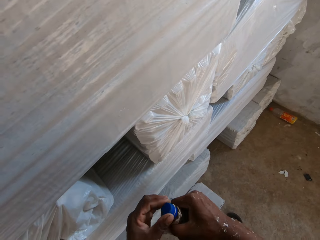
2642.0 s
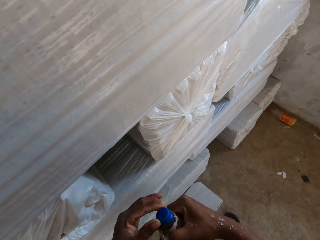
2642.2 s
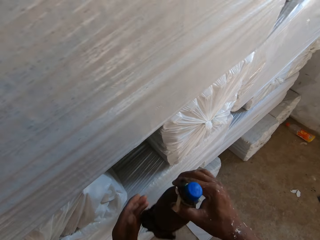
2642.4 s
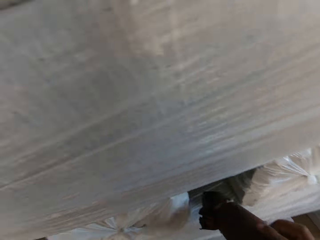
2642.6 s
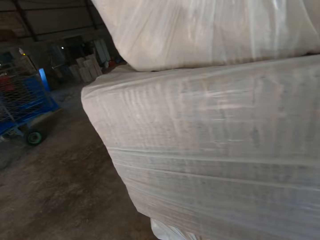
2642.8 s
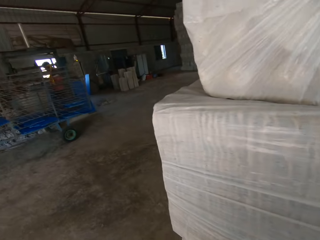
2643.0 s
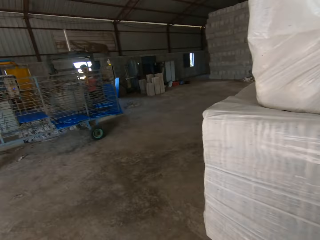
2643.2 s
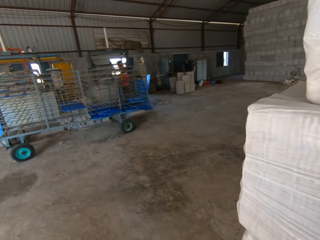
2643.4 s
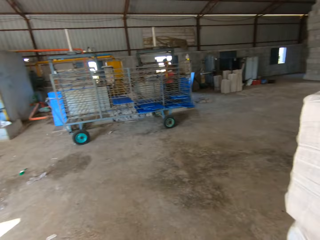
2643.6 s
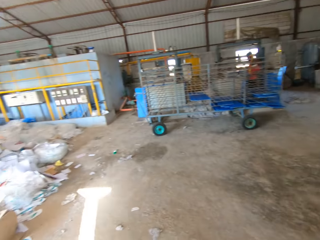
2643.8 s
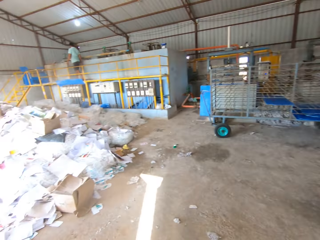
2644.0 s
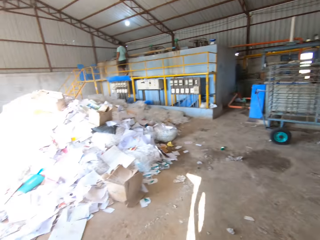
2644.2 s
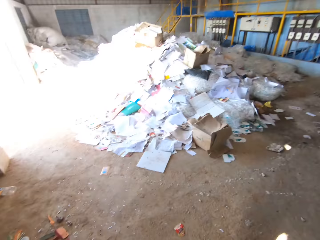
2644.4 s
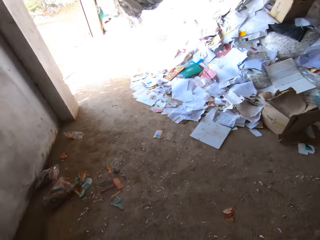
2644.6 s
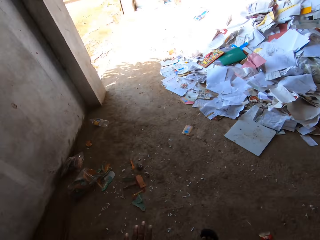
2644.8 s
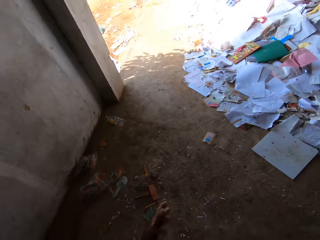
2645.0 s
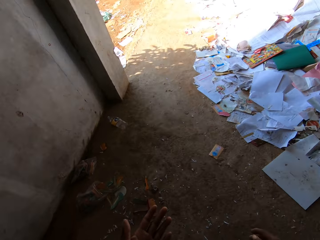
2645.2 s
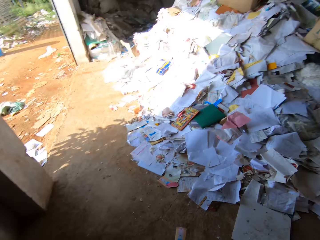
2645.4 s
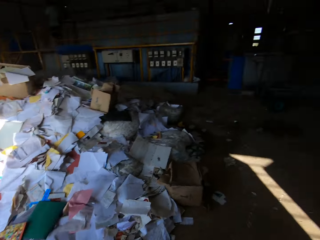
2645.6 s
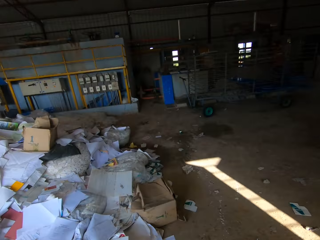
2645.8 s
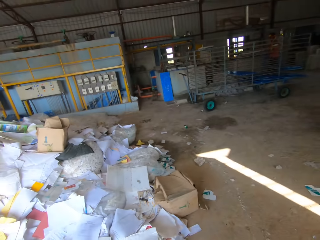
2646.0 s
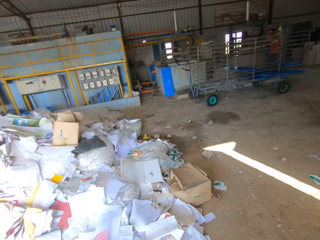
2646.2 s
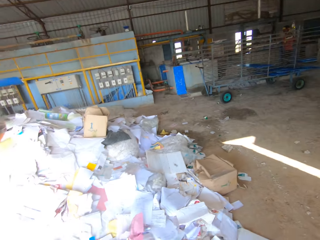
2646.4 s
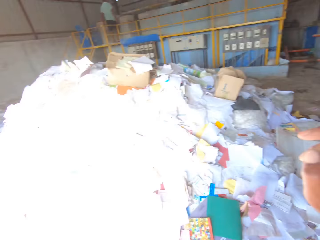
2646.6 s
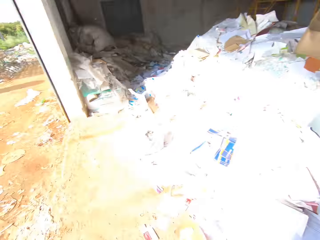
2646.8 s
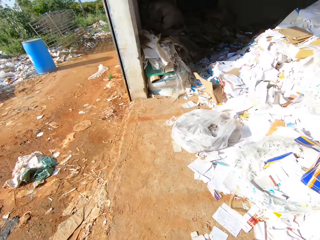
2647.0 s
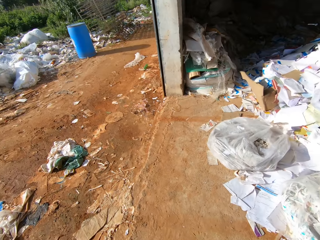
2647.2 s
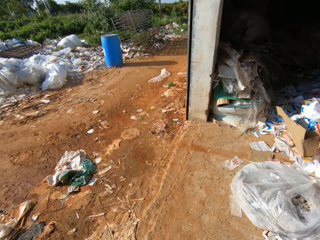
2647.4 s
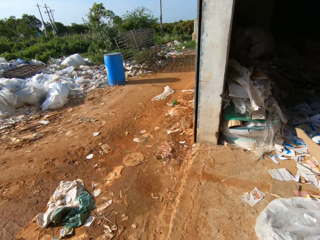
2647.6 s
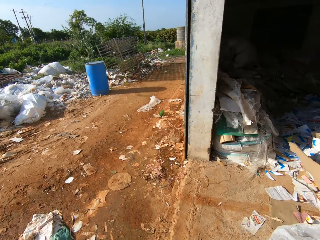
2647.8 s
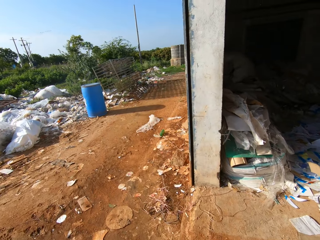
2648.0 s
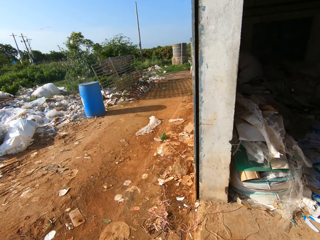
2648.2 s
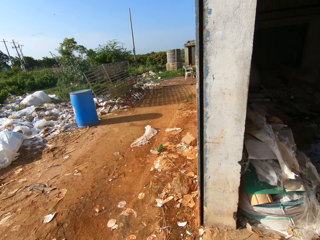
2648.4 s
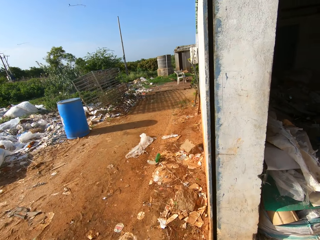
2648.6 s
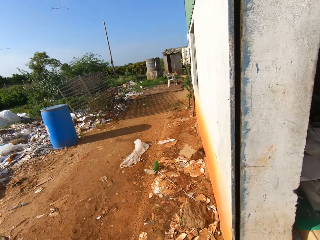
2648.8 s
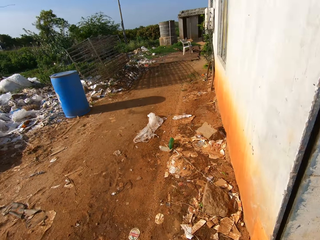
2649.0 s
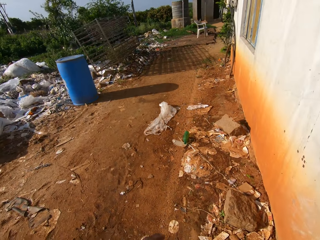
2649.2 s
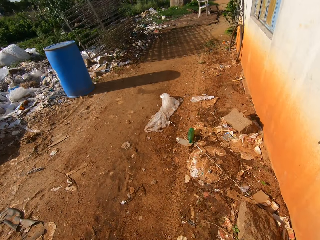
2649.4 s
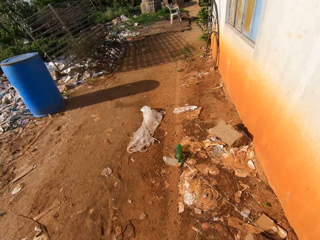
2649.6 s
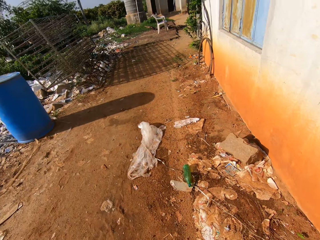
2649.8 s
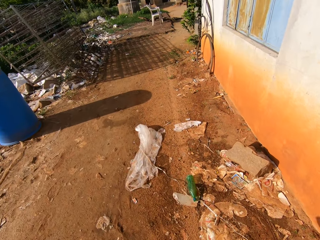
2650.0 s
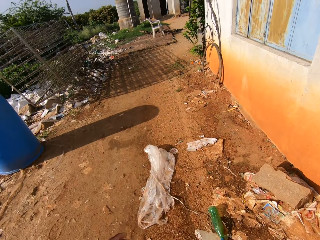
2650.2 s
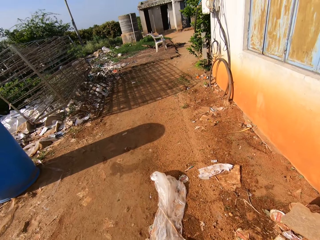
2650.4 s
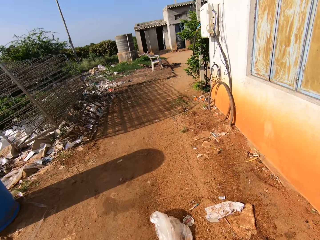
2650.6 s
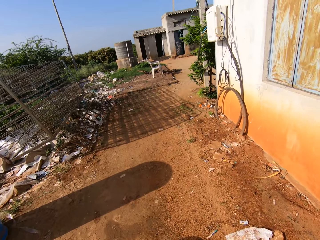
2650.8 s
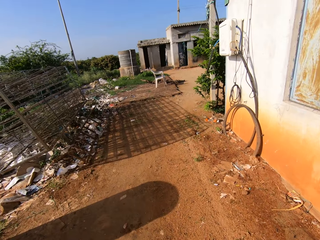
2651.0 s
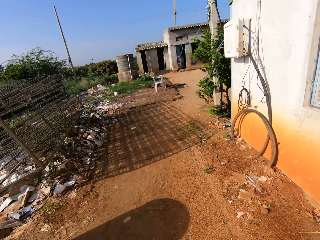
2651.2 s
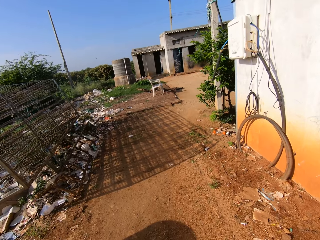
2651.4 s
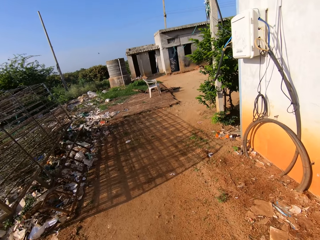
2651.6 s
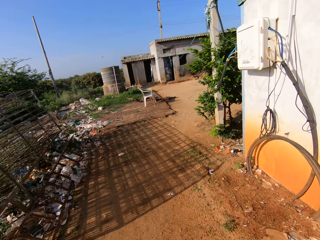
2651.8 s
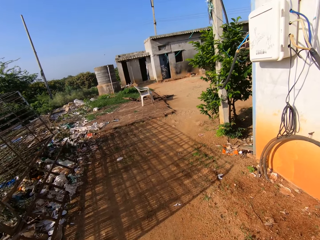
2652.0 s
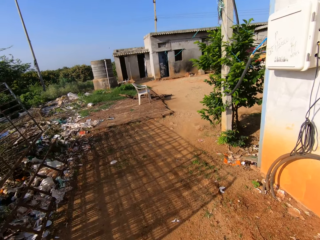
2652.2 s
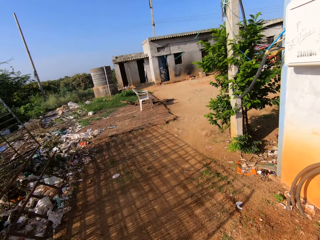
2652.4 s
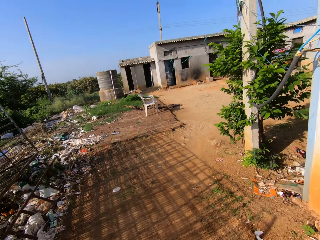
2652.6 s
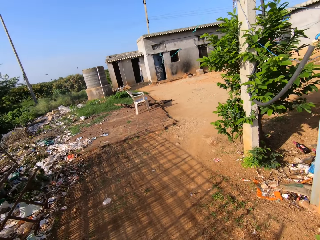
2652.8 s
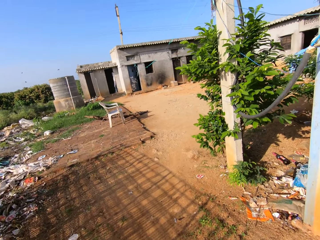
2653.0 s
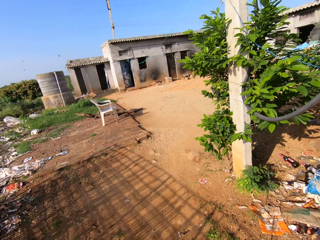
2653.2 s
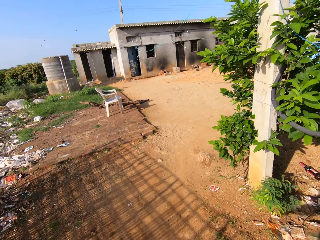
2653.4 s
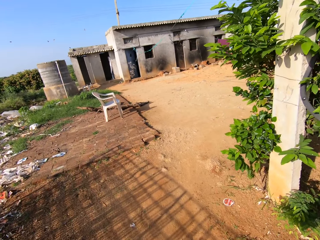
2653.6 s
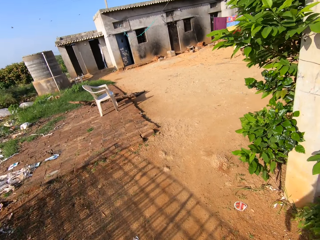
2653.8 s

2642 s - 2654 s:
The camera wearer places the plastic bottle on a bundle of paper and walks out of the factory to a concrete water tank.

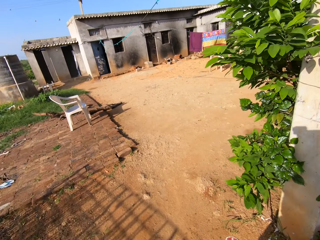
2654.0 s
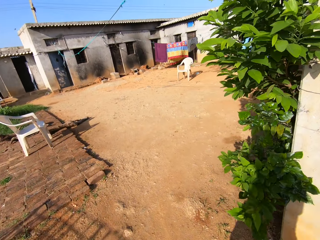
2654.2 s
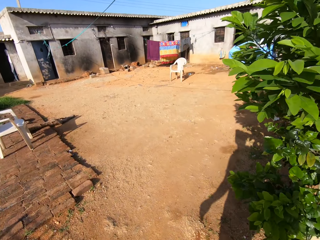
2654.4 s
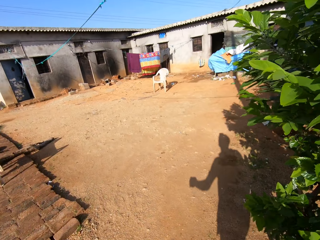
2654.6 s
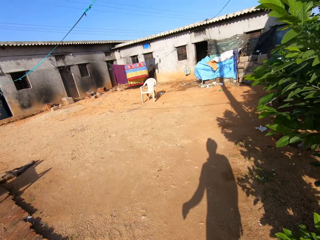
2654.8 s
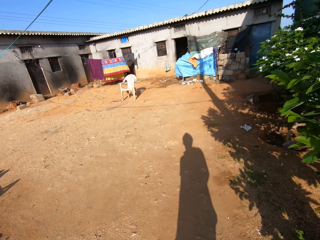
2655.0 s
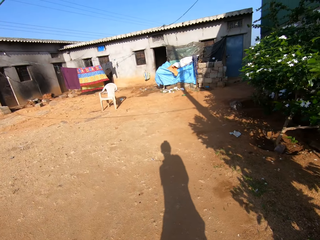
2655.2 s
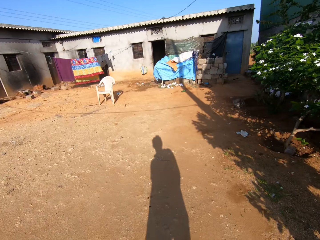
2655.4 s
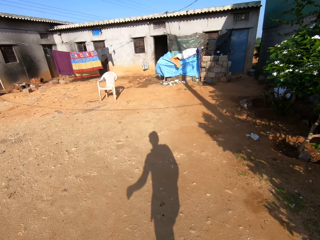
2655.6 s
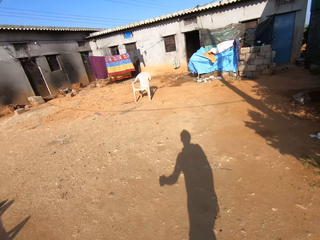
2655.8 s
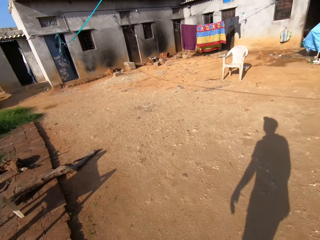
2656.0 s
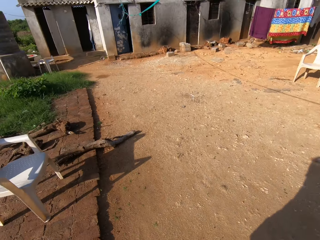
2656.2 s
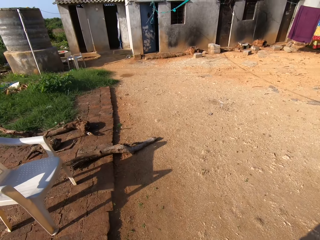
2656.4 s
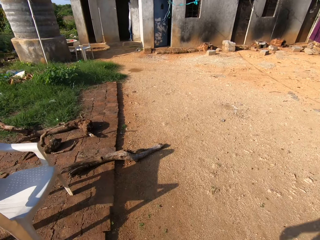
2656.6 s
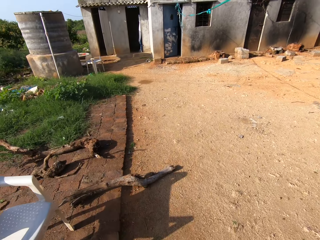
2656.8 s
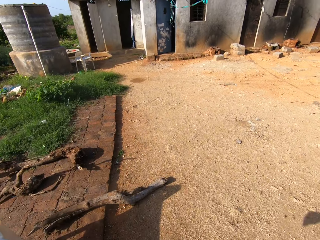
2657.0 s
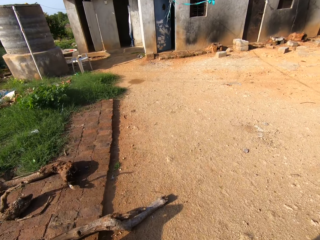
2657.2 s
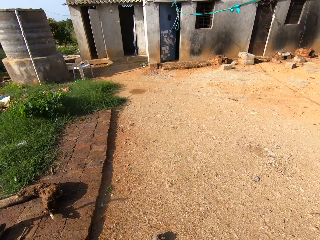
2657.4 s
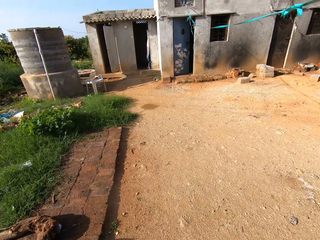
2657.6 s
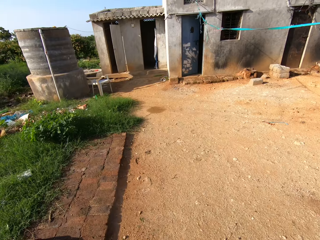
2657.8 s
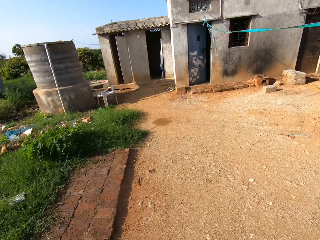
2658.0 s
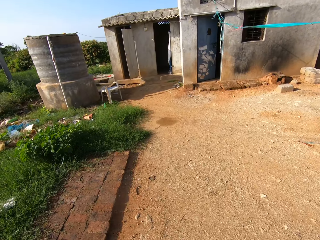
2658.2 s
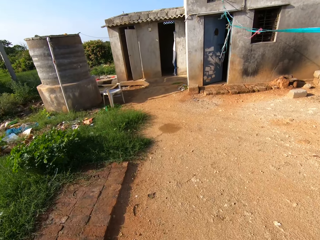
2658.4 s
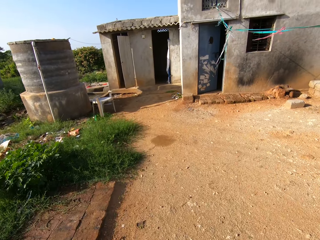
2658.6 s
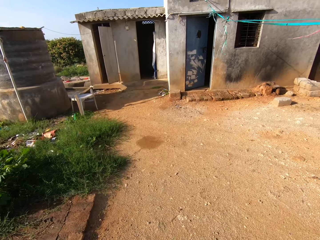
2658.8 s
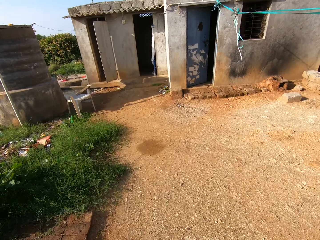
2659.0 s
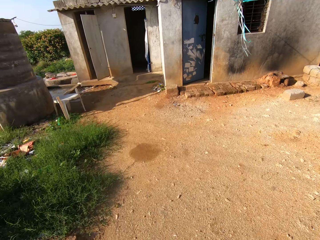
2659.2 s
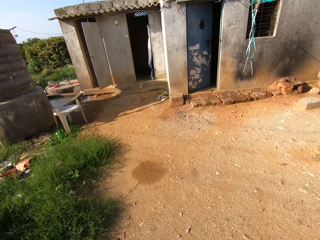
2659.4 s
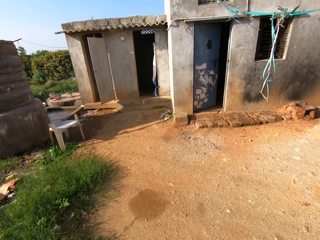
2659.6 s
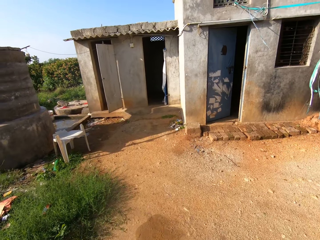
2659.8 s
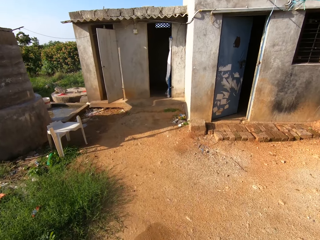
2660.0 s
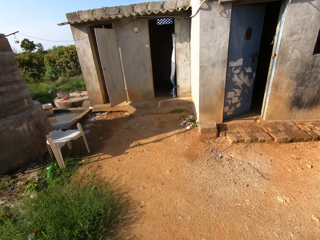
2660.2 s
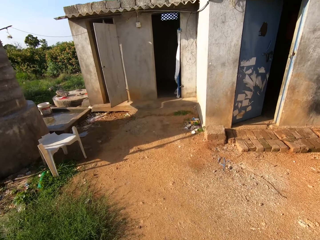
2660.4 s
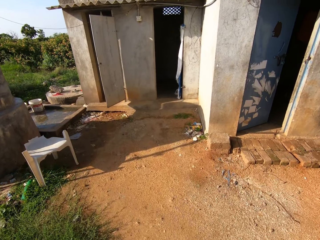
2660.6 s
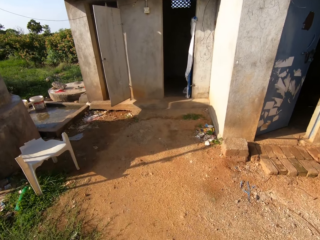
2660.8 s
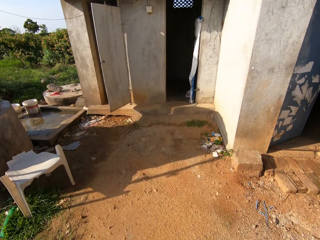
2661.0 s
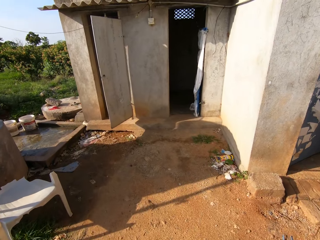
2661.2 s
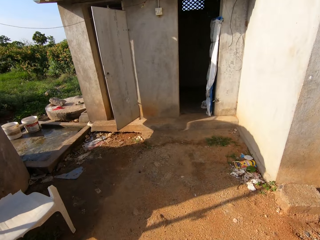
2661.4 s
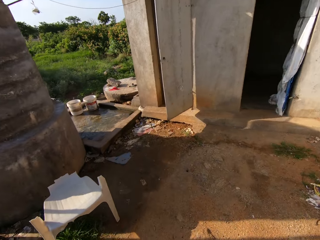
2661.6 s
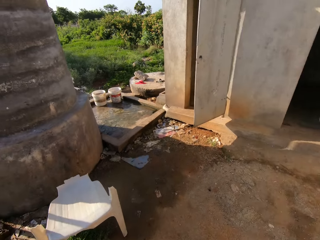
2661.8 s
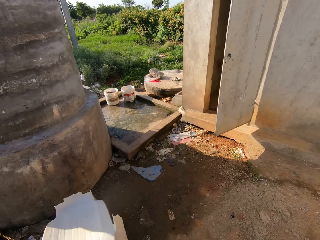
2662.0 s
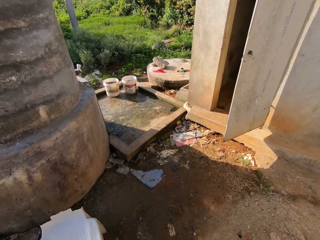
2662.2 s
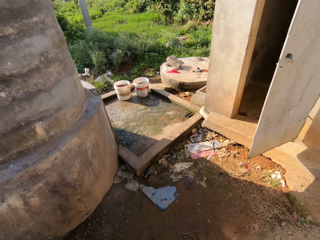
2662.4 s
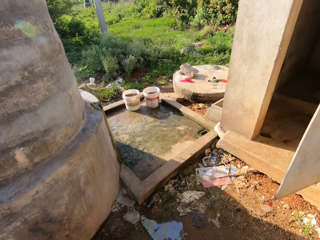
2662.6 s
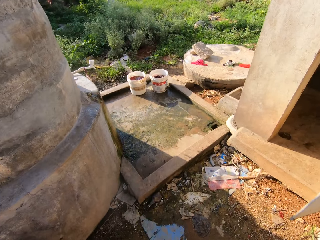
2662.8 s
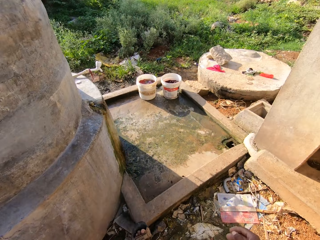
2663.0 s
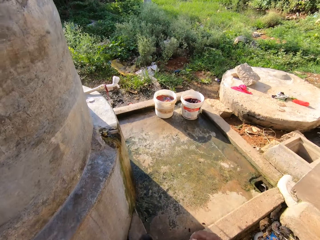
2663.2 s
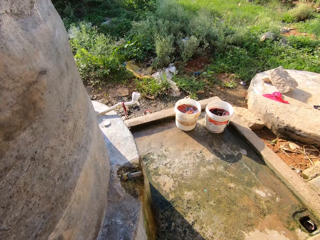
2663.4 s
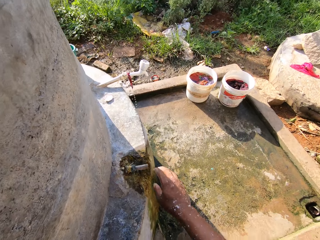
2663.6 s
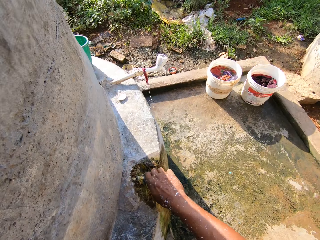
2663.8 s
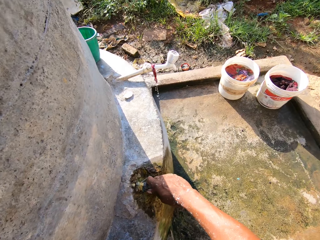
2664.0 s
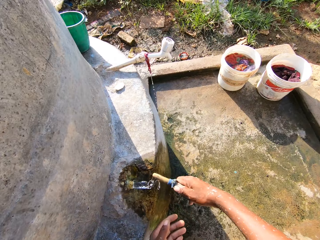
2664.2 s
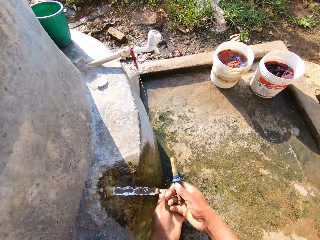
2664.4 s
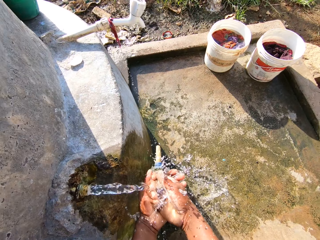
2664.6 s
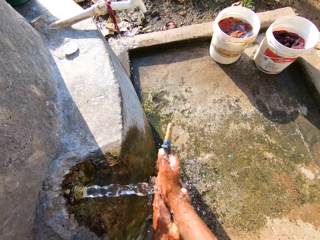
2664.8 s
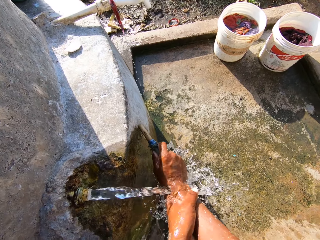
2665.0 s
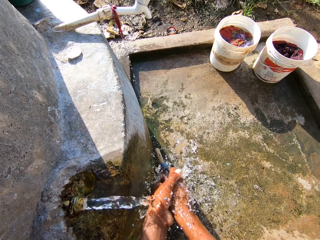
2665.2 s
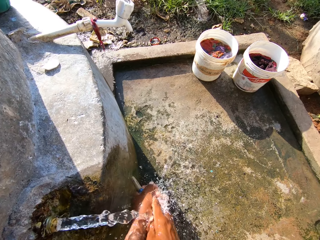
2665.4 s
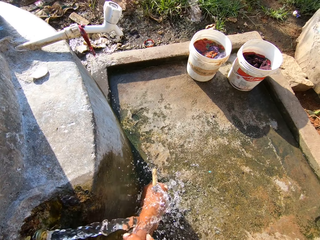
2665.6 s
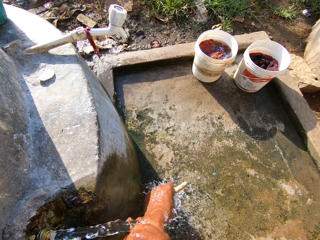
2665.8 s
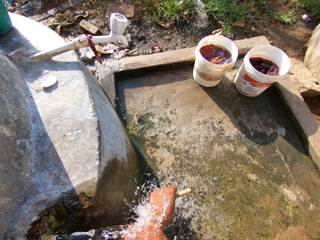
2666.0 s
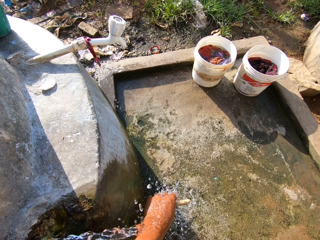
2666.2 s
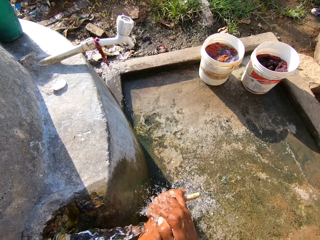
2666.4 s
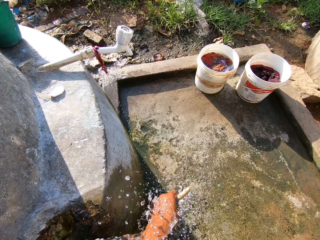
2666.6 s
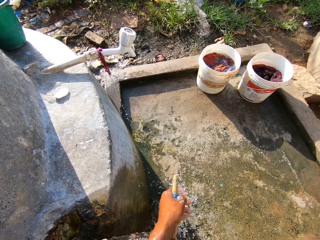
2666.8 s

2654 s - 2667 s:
The camera wearer pulls a pipe stopper from a pipe in the concrete water tank with his right hand. He opens the tap. He rinses both hands with water from the pipe in the concrete water tank.
